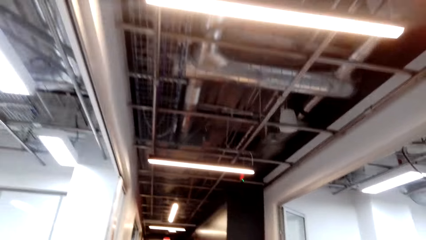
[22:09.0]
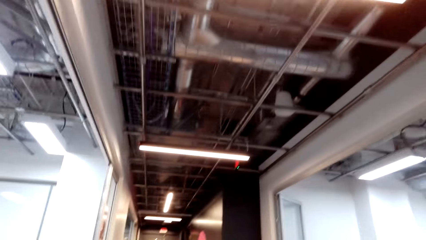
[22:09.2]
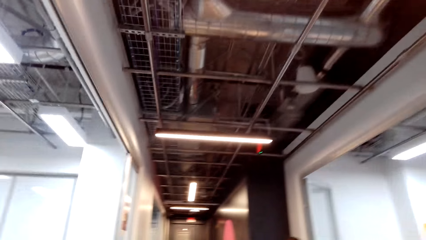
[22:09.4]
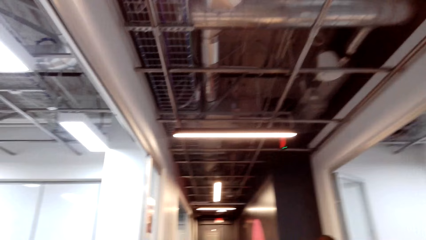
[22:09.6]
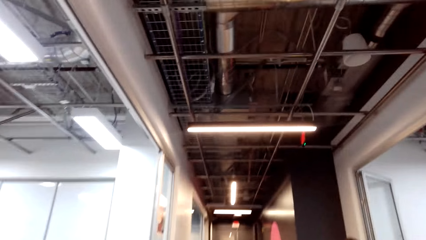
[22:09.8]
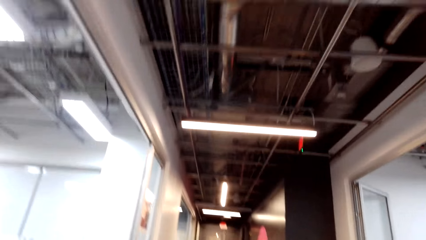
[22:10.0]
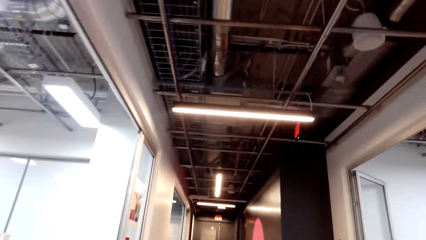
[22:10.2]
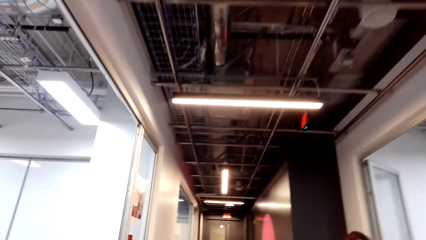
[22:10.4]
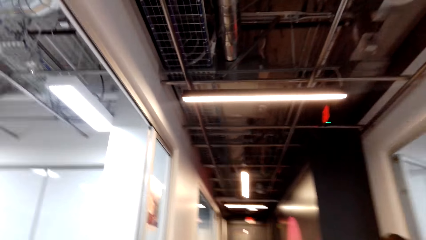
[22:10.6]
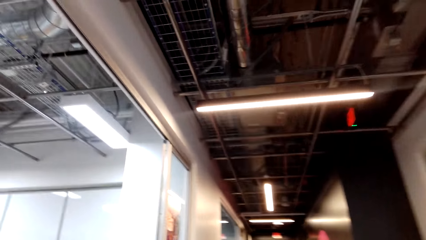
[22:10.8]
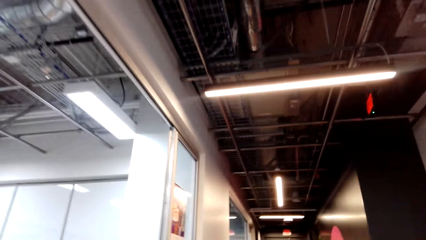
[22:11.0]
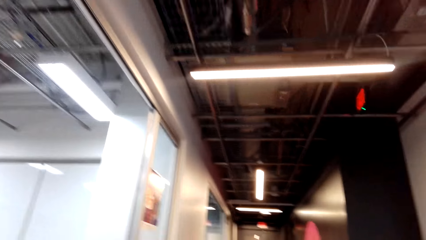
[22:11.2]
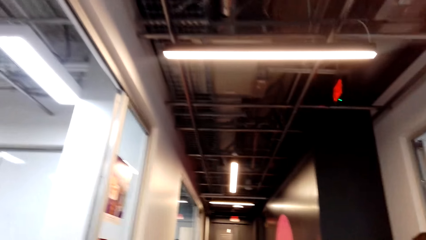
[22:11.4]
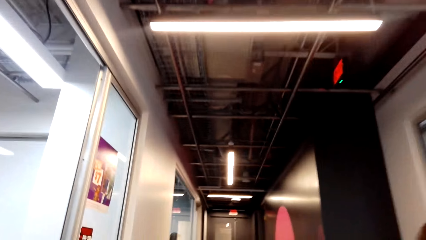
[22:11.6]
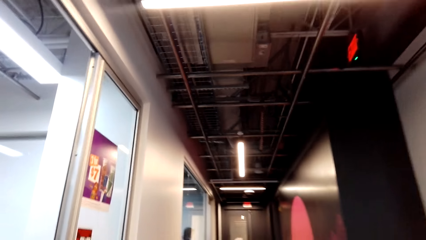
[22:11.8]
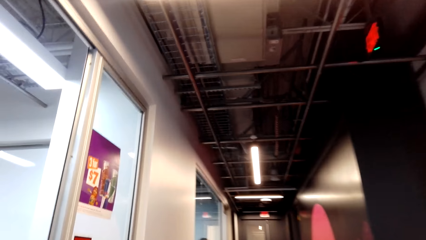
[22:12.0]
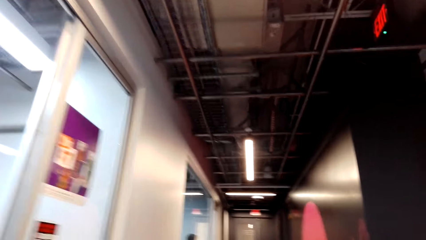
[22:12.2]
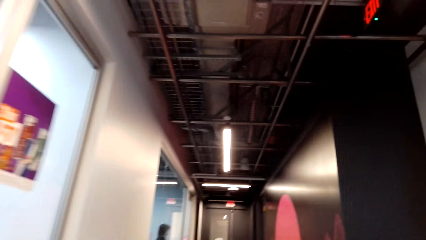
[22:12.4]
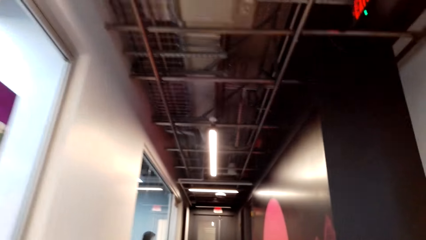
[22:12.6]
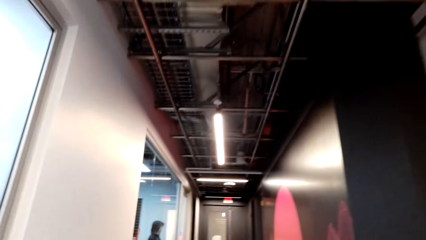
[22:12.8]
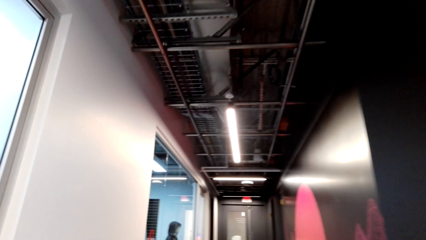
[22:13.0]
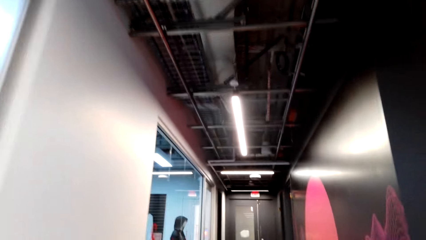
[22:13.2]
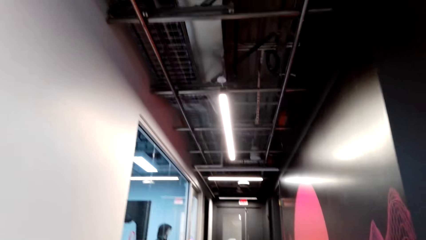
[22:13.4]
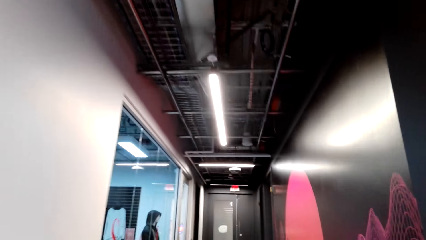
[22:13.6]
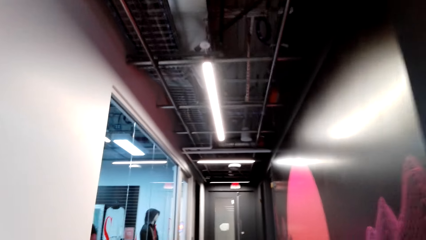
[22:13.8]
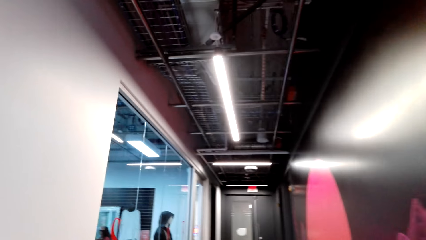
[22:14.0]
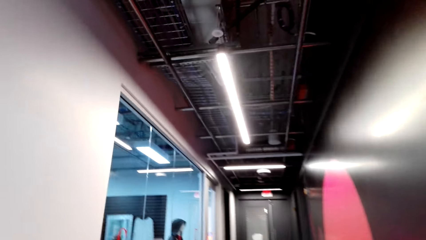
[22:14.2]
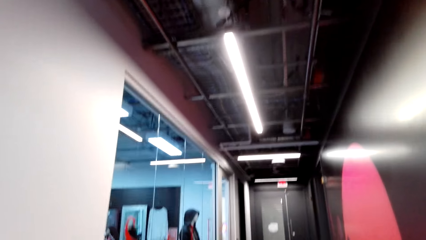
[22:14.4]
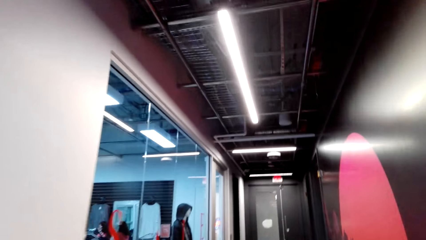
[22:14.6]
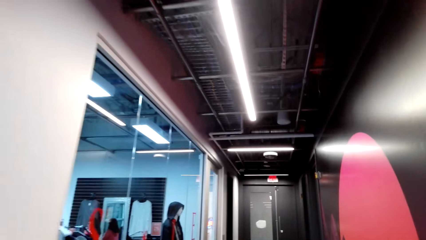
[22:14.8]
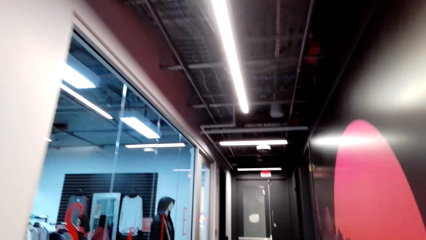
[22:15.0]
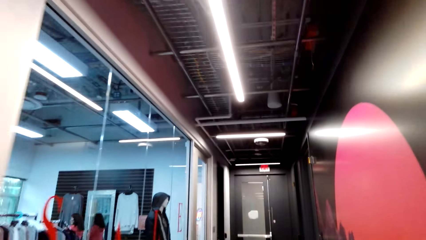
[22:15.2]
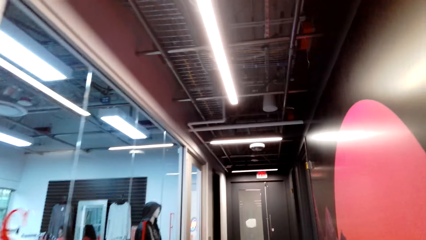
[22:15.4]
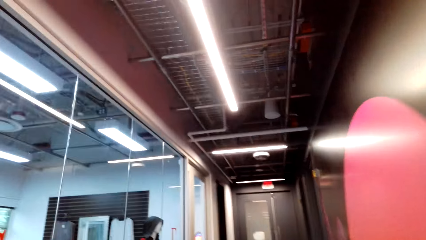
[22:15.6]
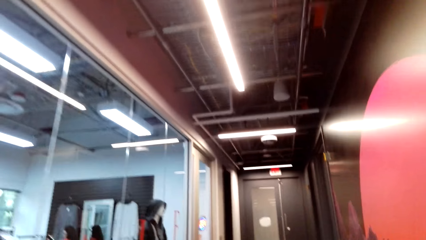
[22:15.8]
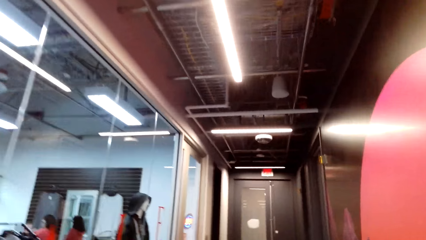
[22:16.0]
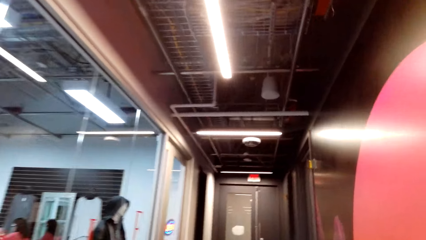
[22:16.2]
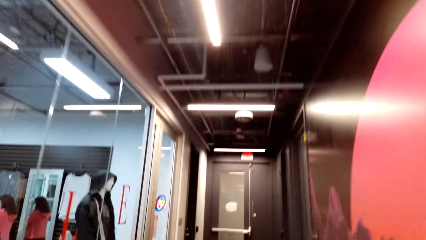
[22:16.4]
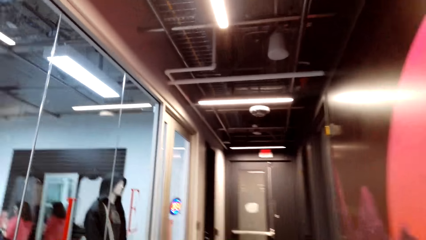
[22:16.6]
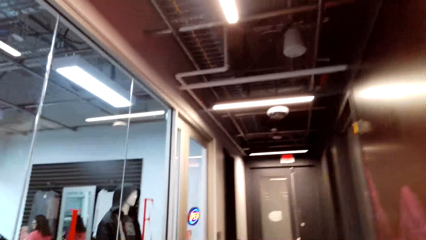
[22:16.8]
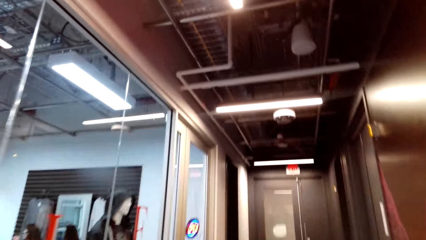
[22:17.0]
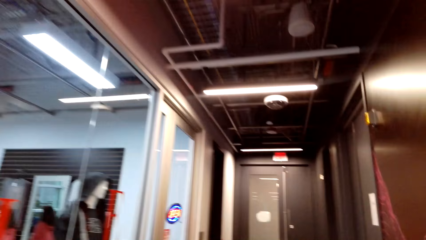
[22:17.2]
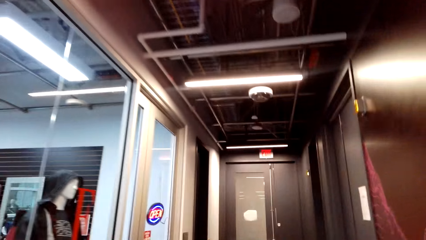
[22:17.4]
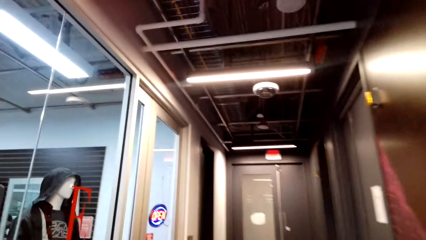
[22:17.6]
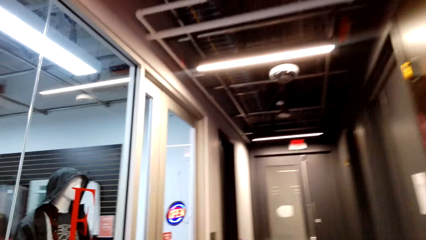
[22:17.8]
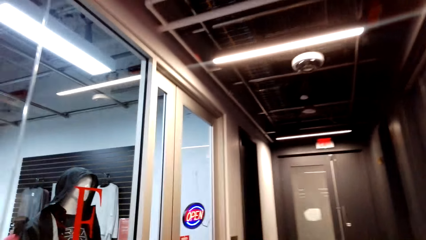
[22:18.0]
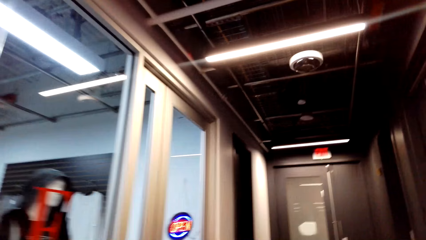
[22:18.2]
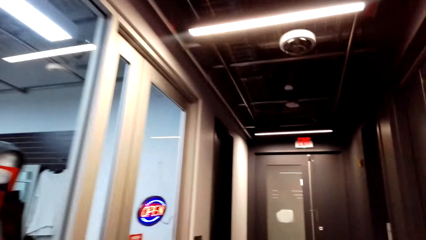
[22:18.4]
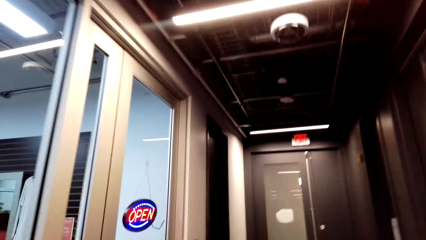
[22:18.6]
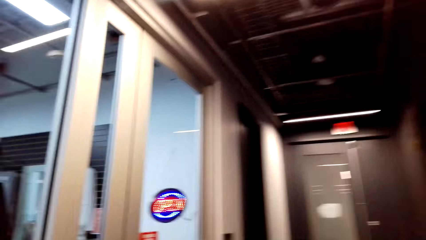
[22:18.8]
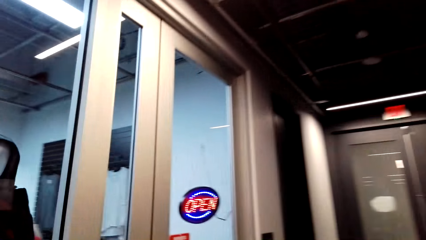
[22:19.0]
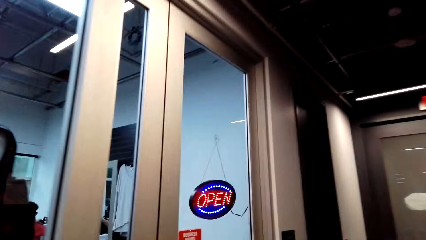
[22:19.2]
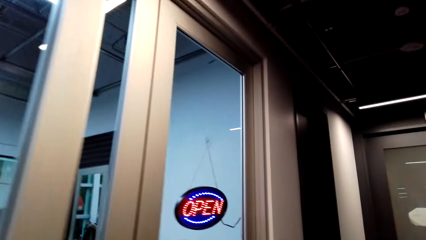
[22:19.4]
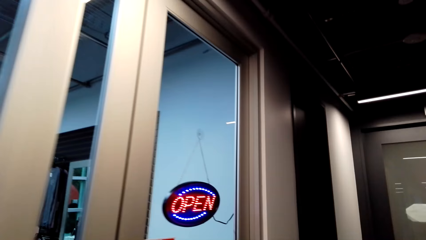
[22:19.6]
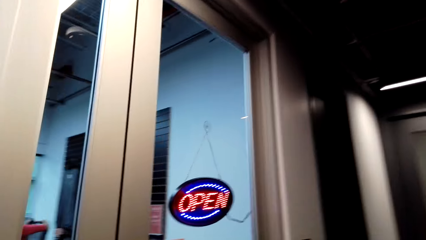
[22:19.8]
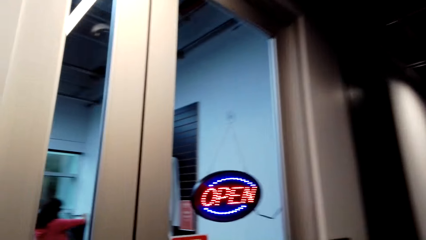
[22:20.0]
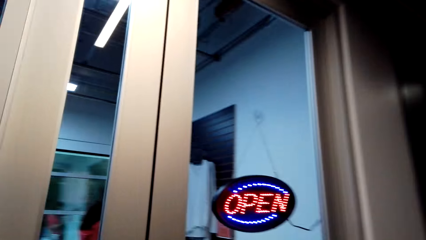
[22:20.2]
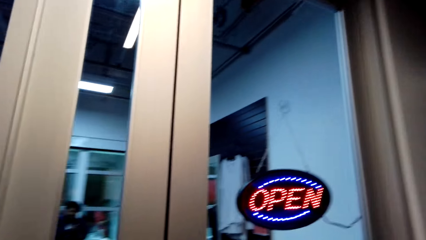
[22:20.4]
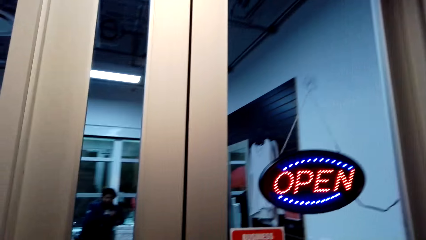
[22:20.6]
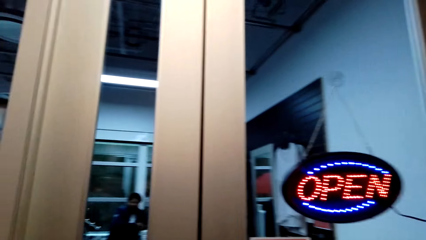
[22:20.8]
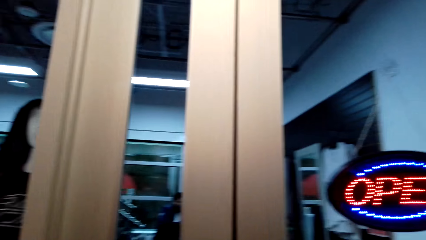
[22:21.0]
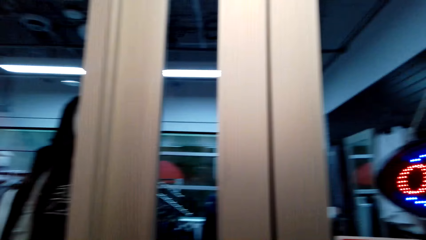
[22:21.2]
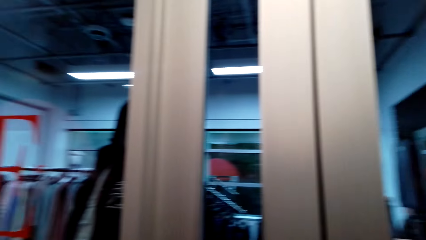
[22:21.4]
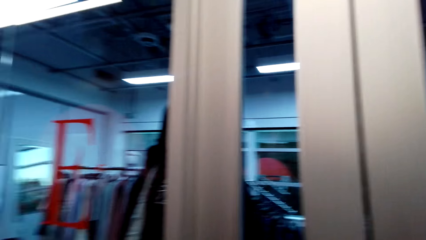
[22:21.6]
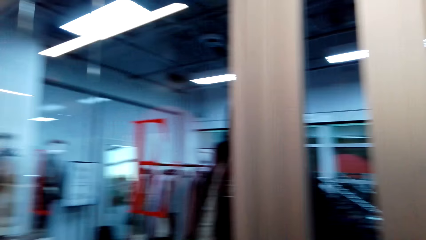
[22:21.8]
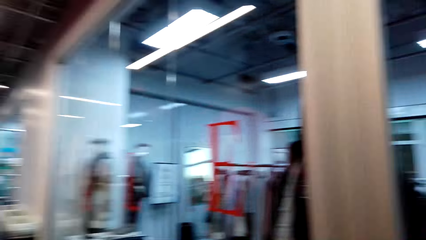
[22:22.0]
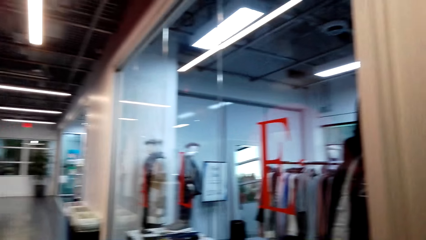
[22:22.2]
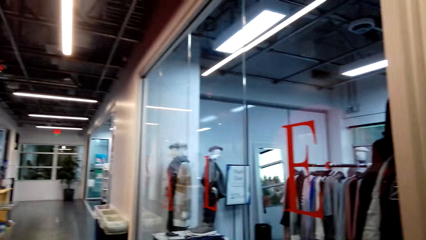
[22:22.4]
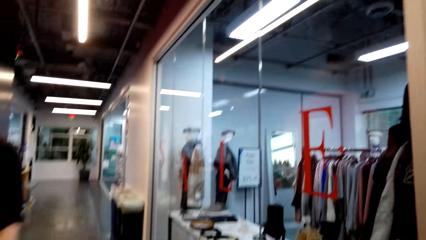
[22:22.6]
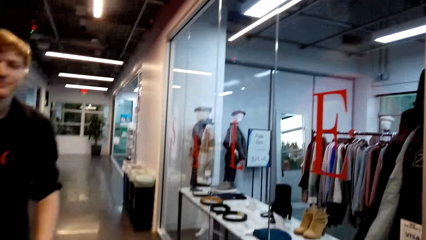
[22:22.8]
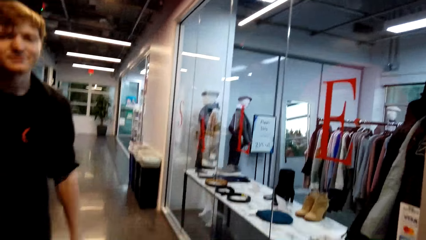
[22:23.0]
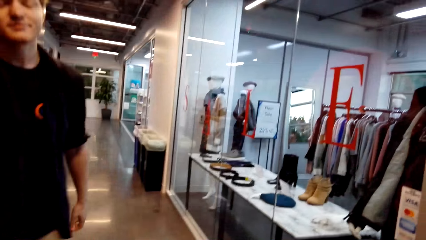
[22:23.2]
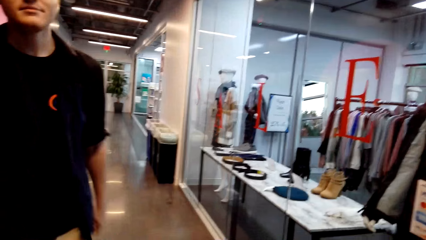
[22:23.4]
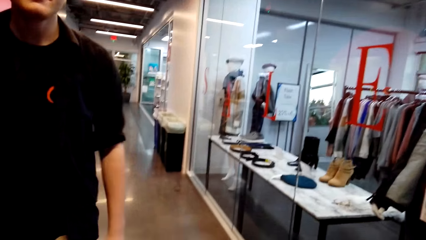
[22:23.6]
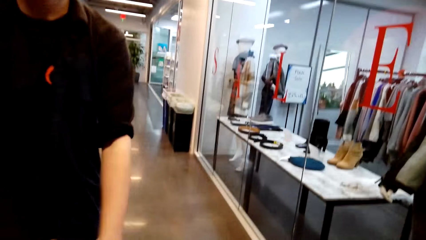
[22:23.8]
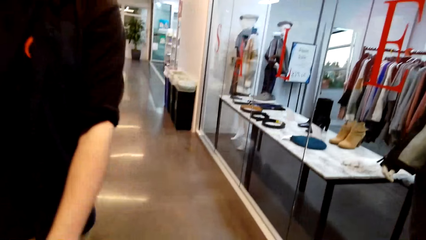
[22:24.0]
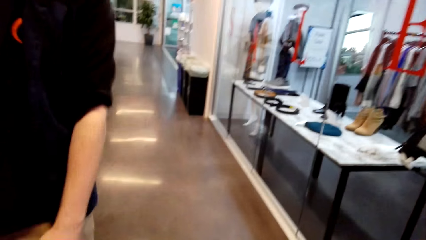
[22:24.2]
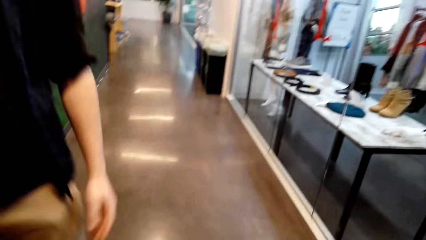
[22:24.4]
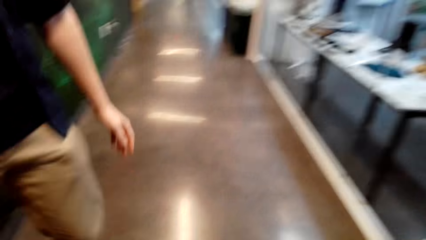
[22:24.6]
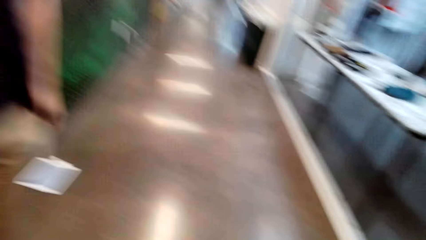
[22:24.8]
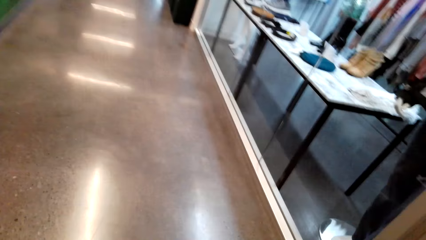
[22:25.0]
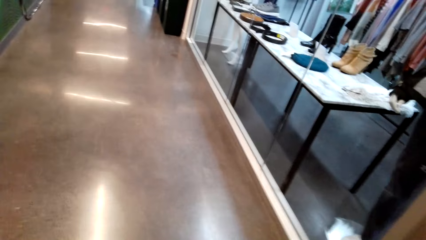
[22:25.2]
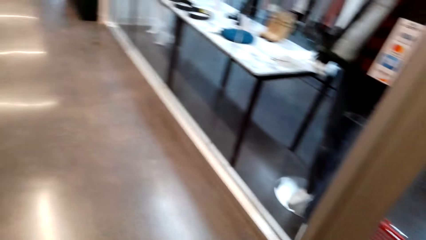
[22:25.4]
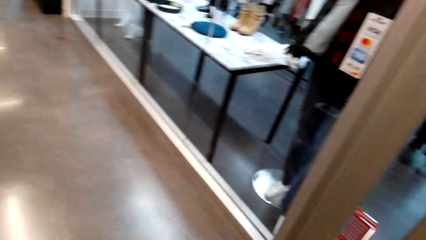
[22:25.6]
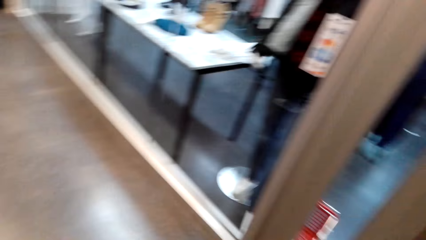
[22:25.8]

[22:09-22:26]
A man walks.
